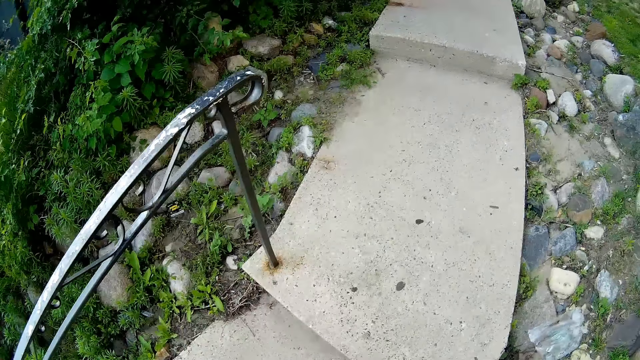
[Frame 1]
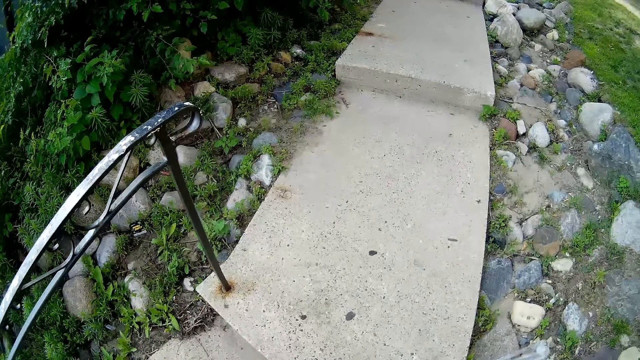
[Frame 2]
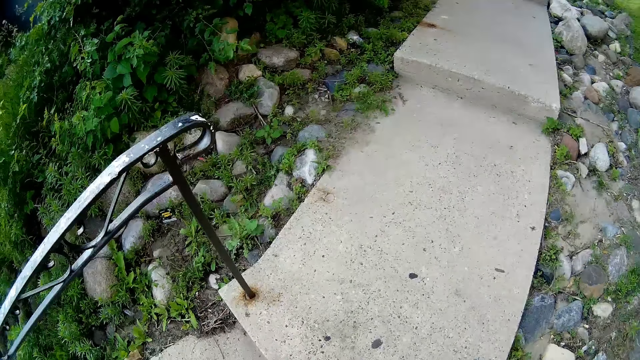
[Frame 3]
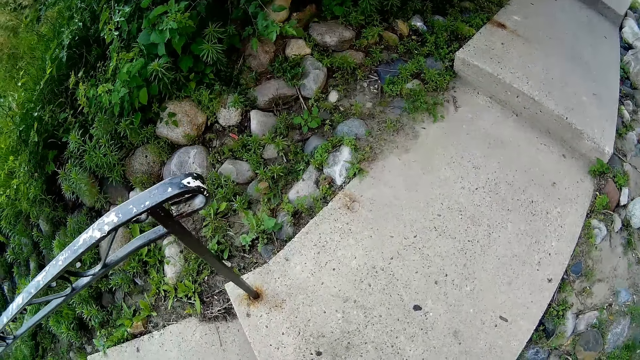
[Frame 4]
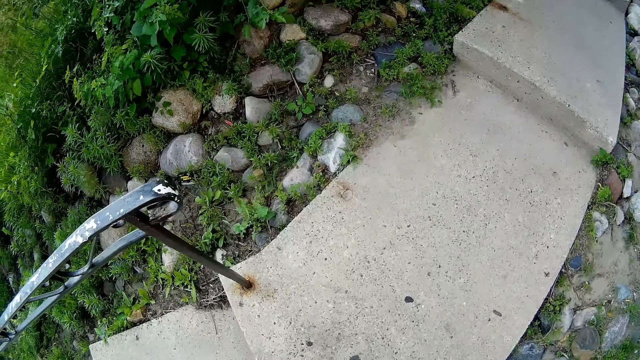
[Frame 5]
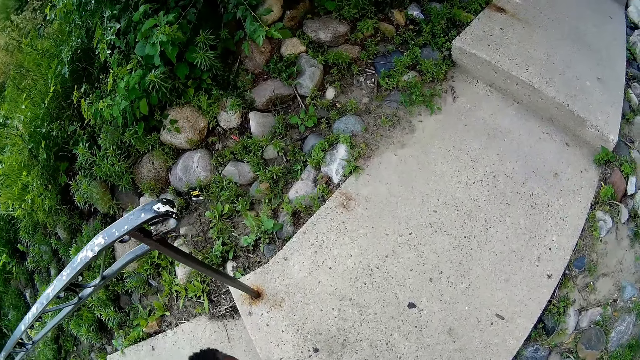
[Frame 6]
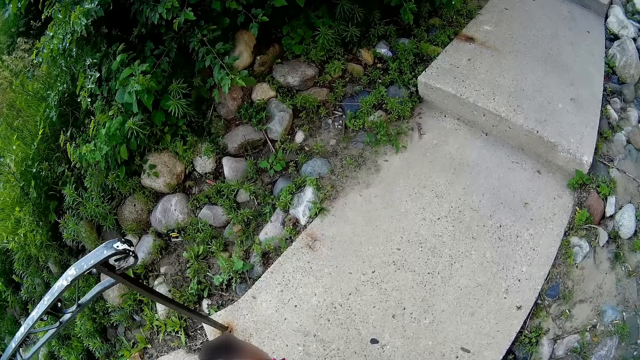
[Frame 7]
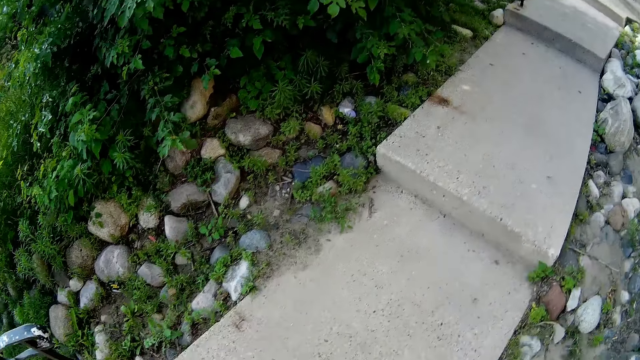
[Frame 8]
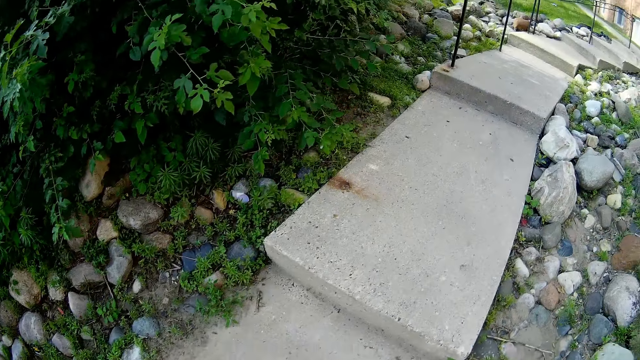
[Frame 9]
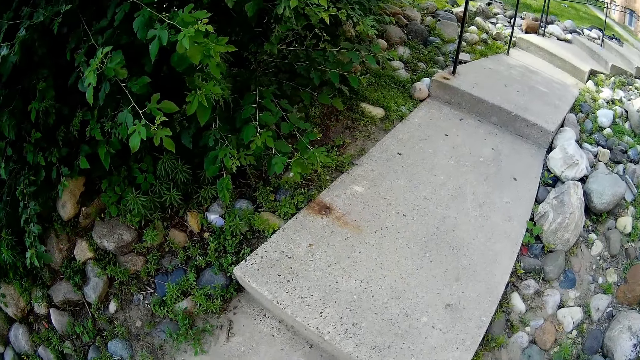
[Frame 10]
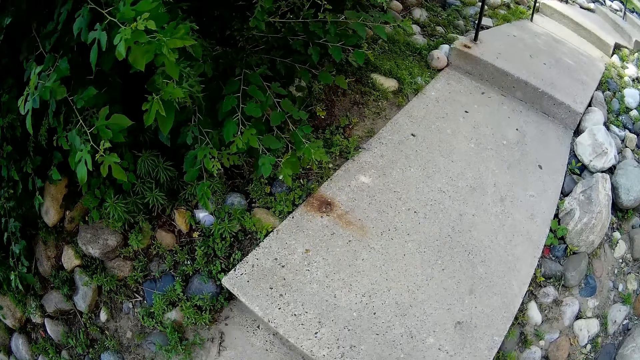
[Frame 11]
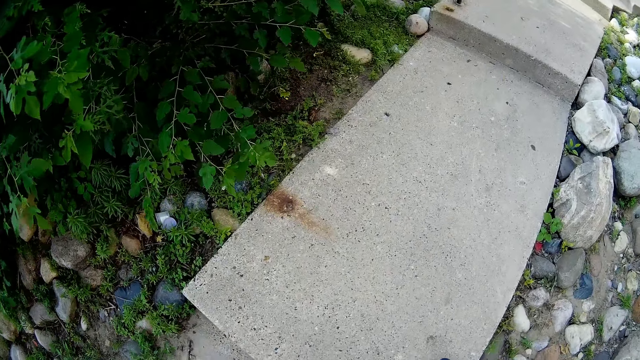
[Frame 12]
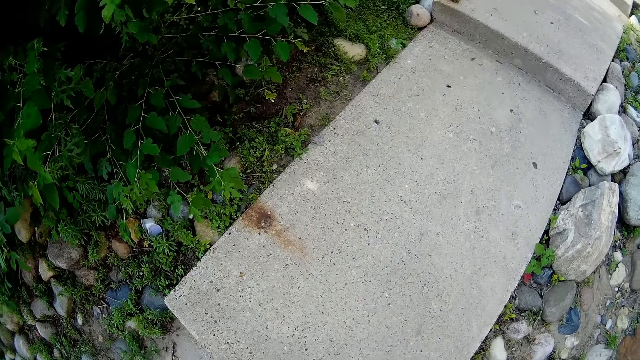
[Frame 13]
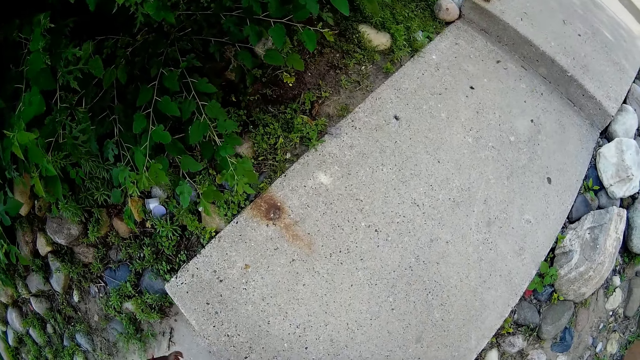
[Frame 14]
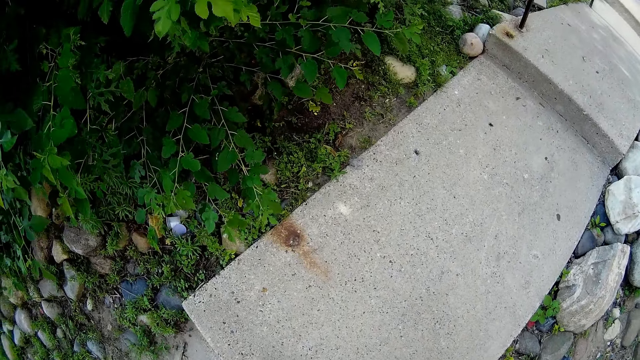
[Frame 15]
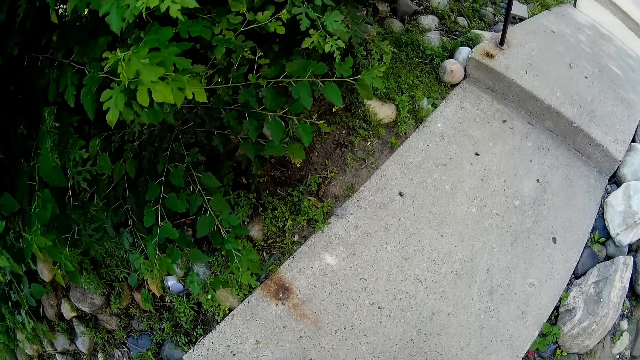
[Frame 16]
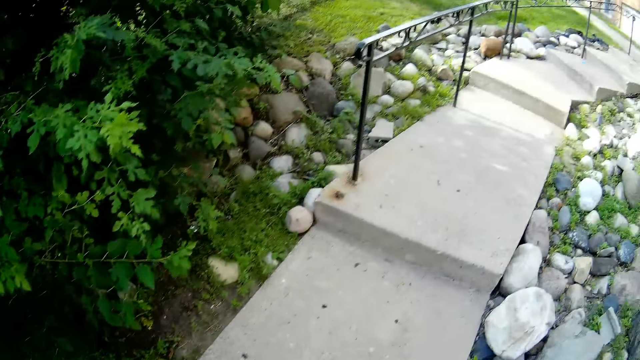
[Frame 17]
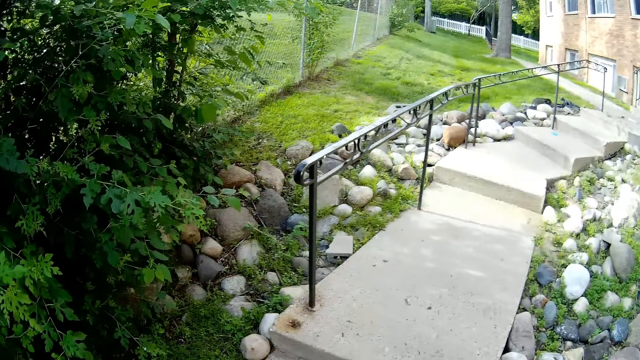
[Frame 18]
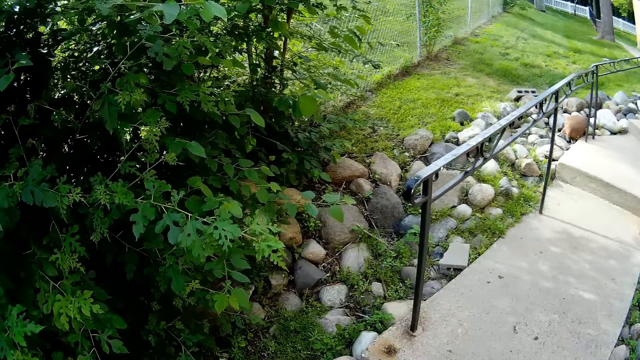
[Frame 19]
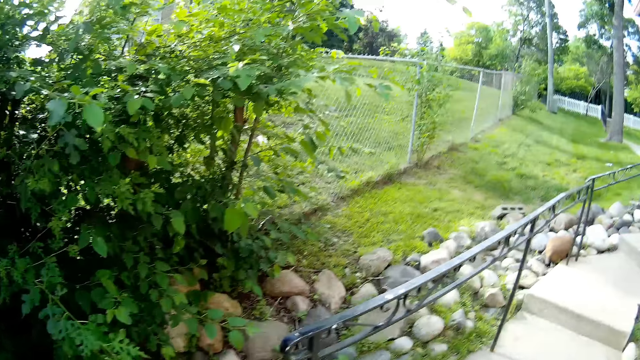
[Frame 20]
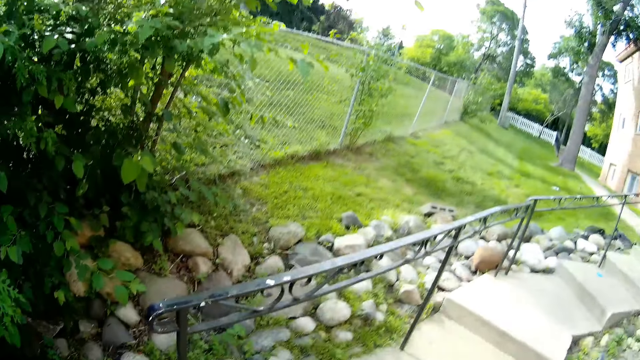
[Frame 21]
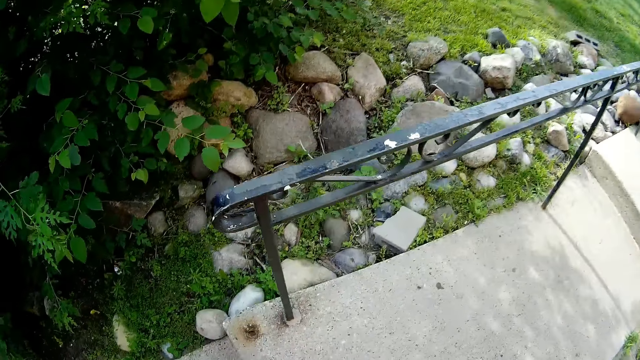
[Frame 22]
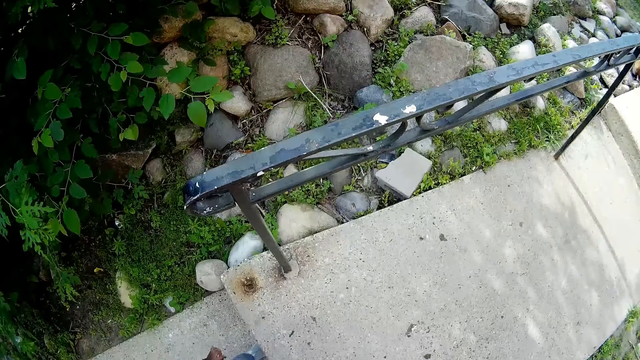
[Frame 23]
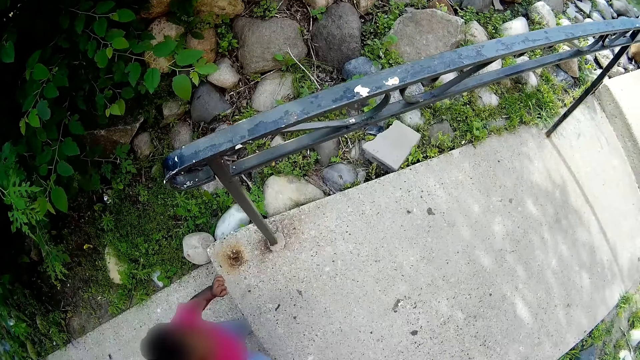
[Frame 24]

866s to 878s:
The camera wearer talks to the baby. They talk to the baby again.

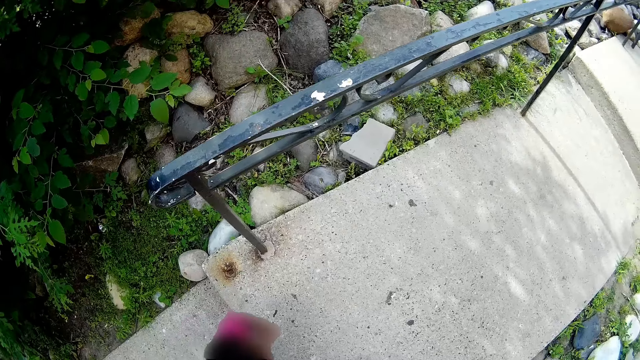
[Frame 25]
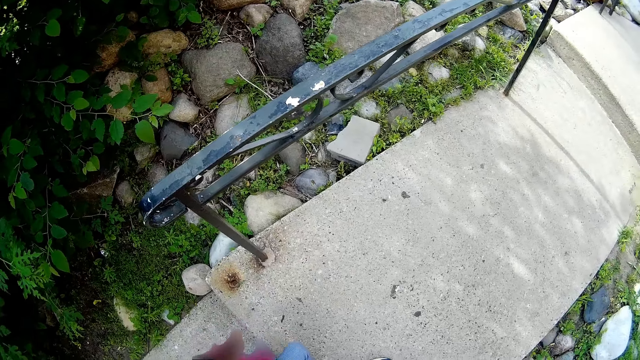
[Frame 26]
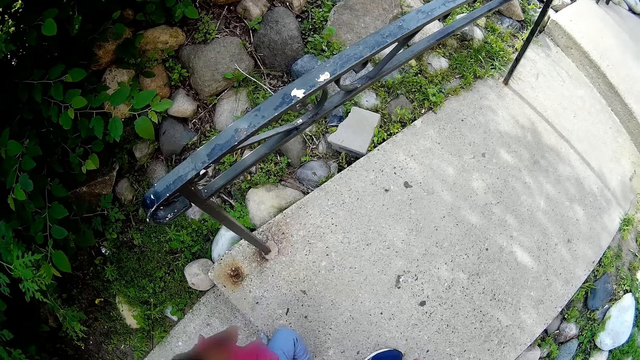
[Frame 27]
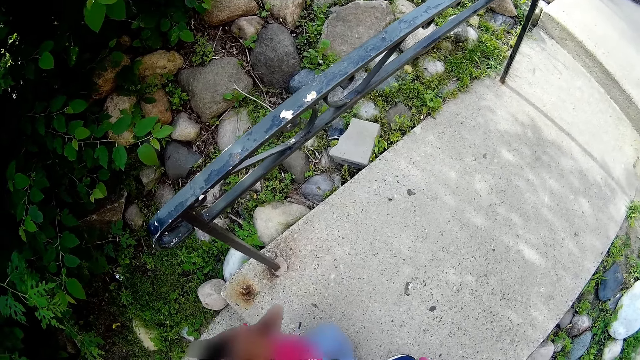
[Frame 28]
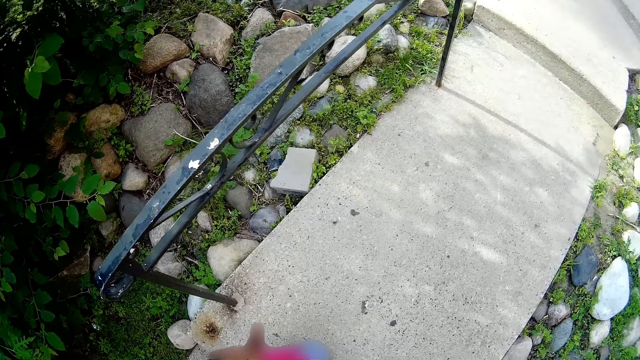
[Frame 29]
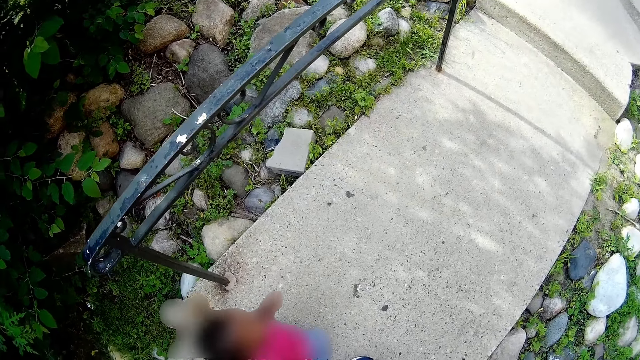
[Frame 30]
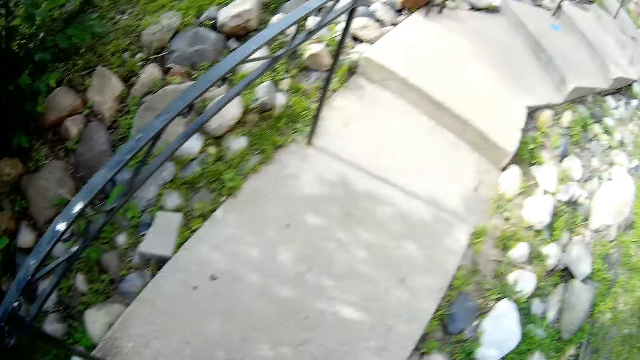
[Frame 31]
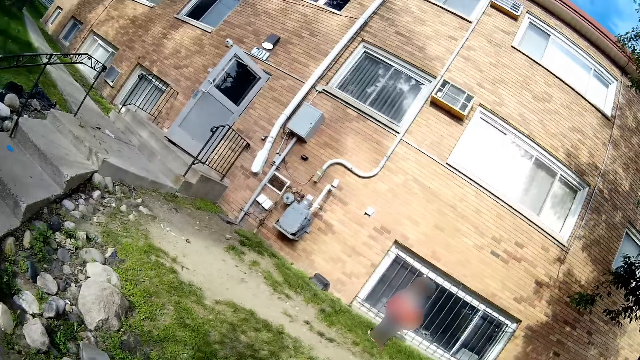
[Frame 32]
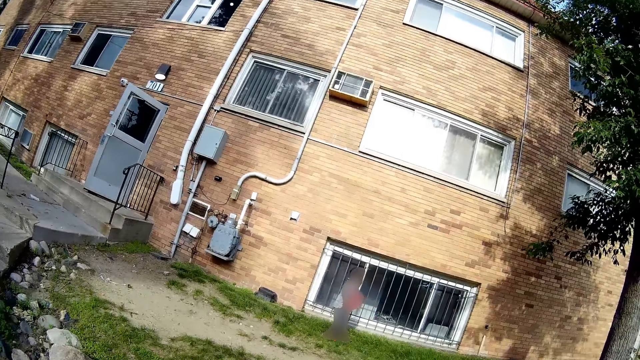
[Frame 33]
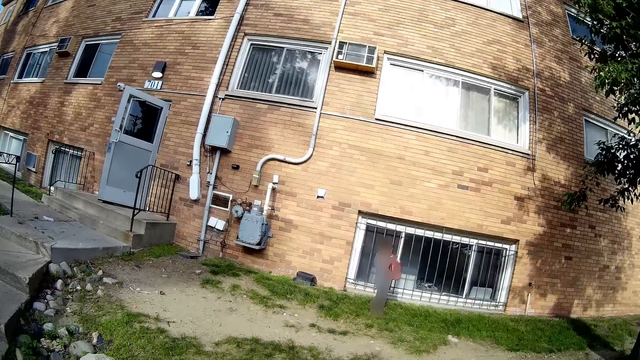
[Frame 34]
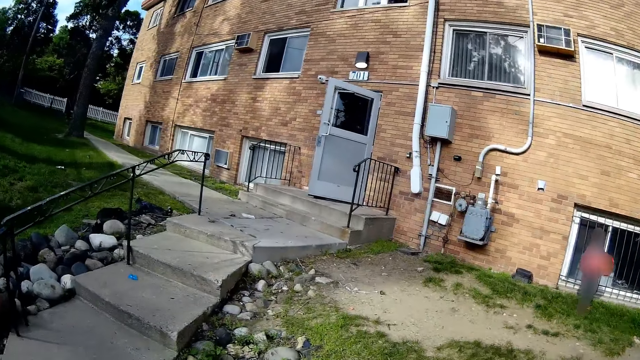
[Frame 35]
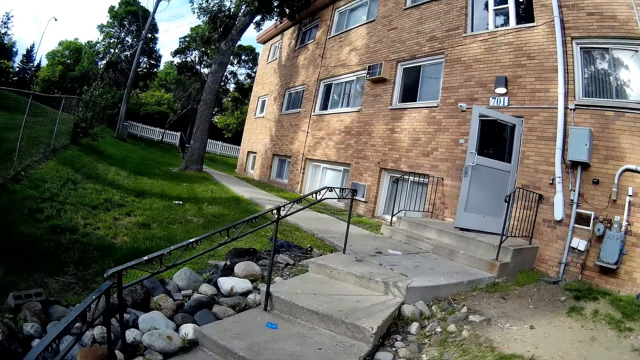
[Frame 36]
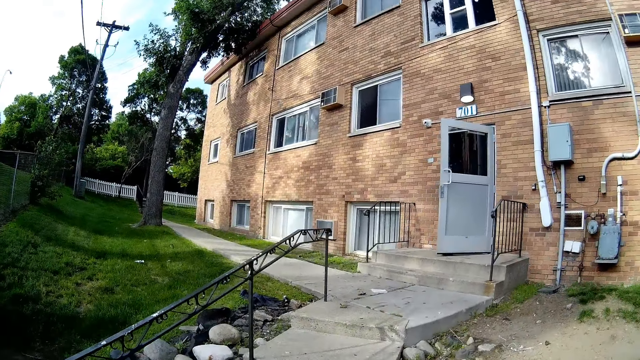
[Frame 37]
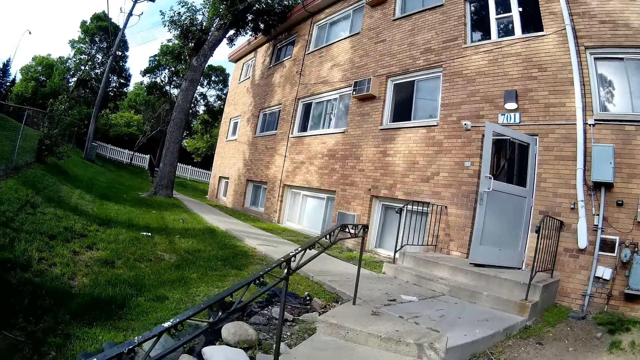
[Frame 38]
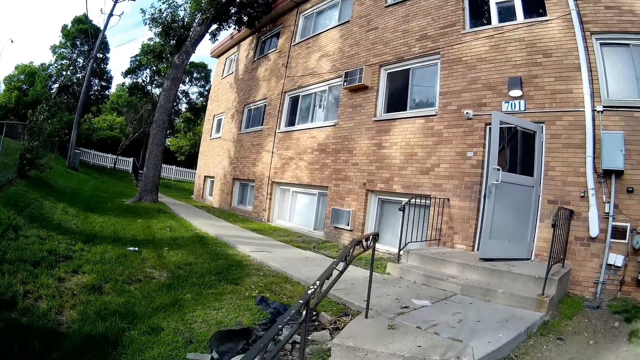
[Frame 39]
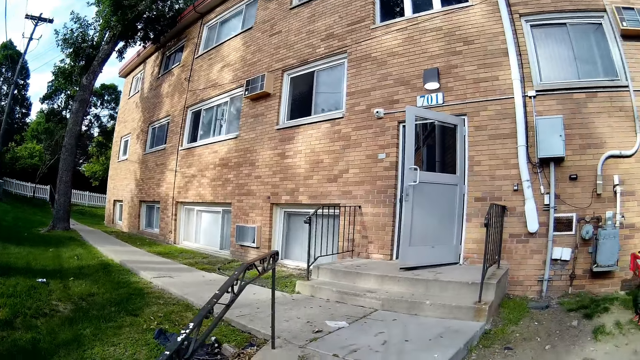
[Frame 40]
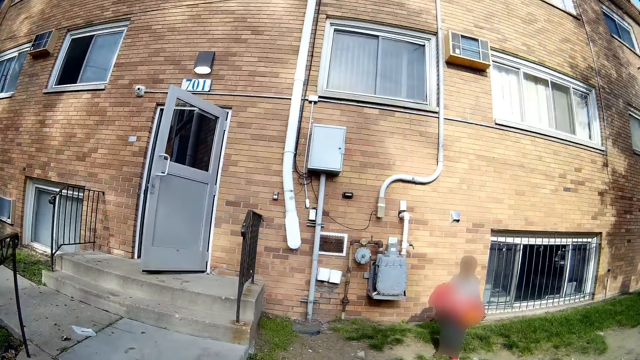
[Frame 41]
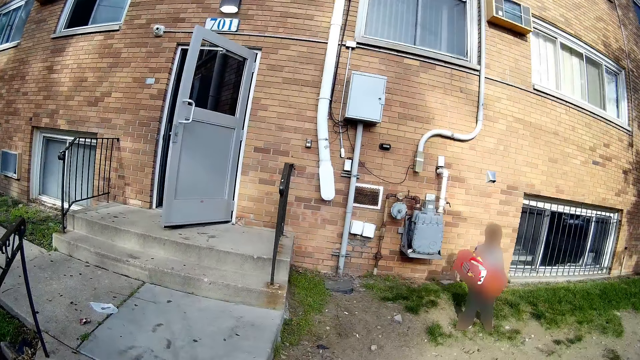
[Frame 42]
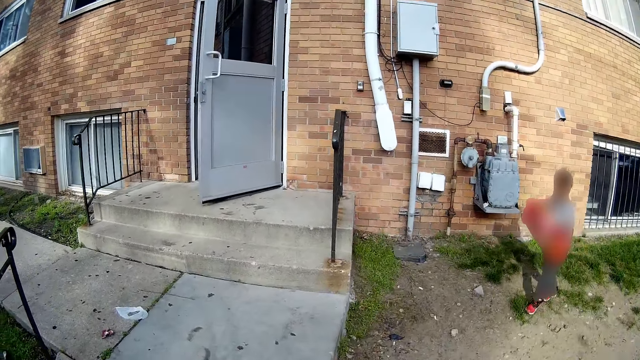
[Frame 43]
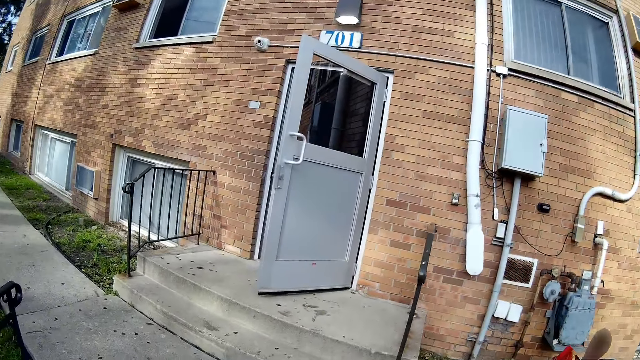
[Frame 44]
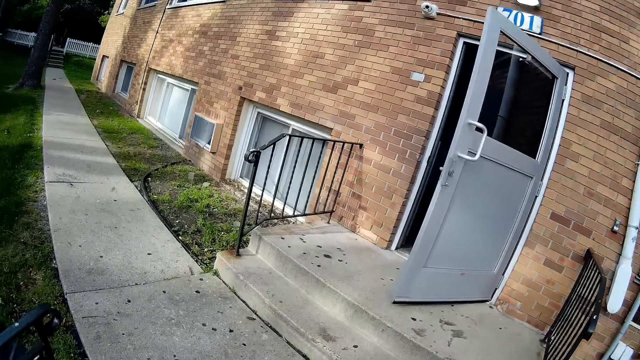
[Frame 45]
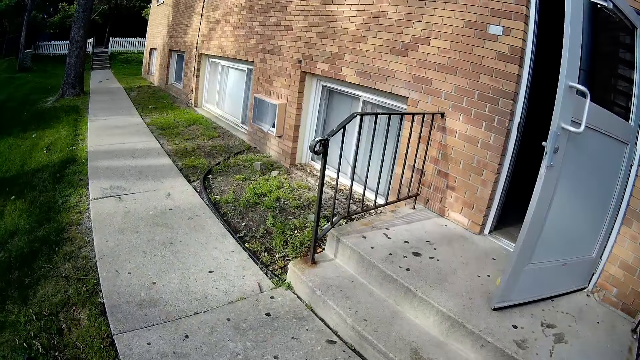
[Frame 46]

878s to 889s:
The camera wearer talks to the boy.
